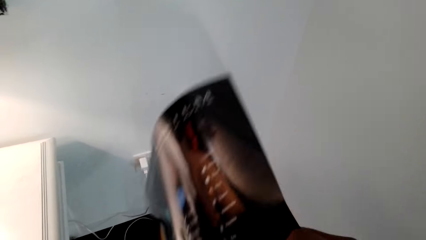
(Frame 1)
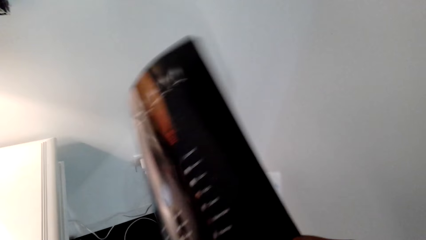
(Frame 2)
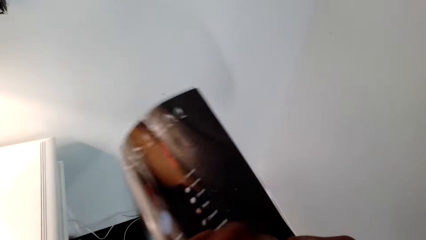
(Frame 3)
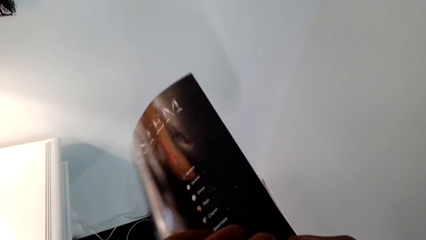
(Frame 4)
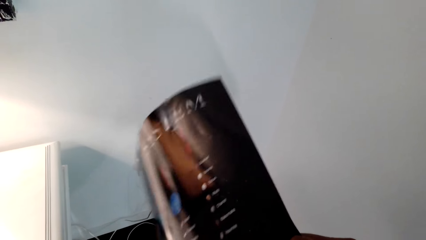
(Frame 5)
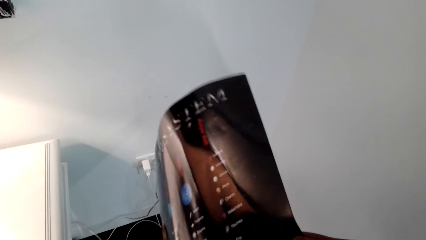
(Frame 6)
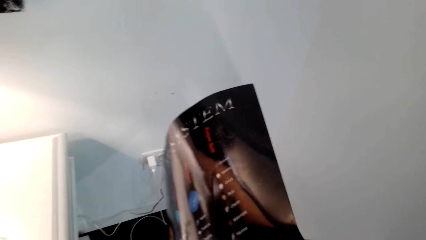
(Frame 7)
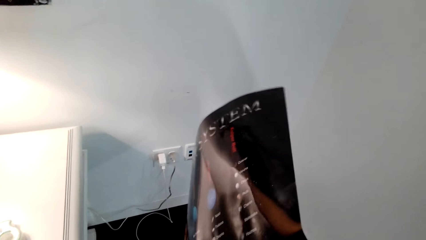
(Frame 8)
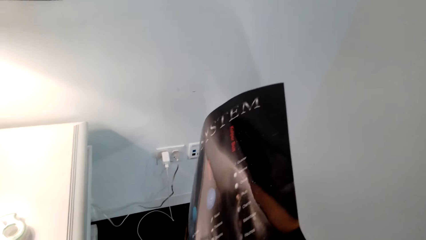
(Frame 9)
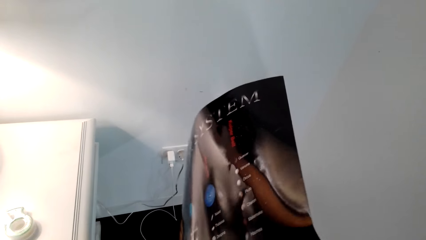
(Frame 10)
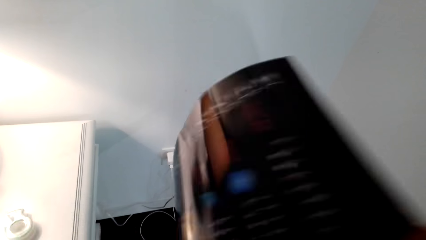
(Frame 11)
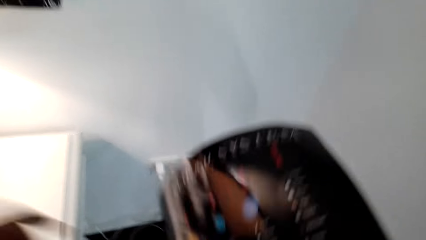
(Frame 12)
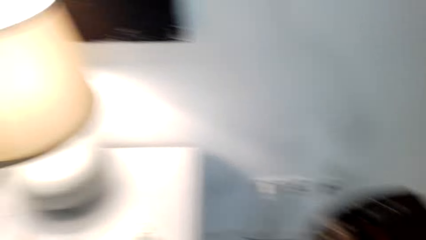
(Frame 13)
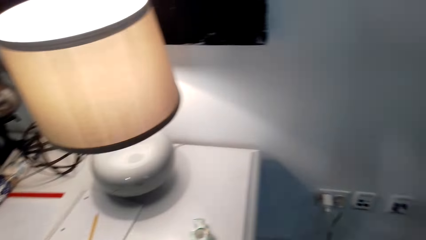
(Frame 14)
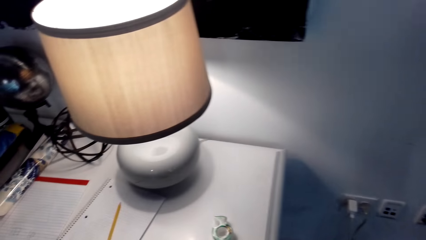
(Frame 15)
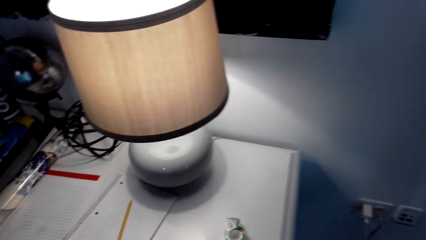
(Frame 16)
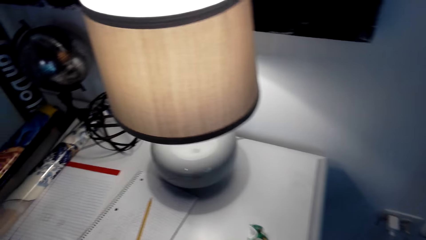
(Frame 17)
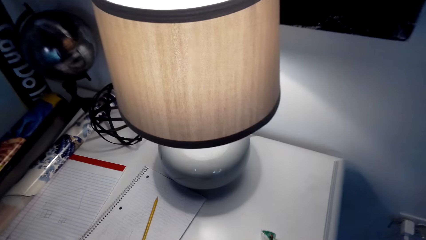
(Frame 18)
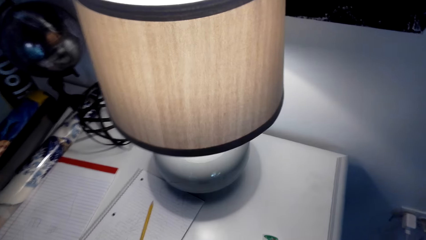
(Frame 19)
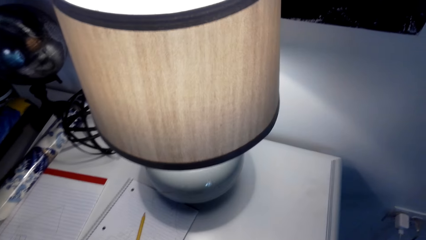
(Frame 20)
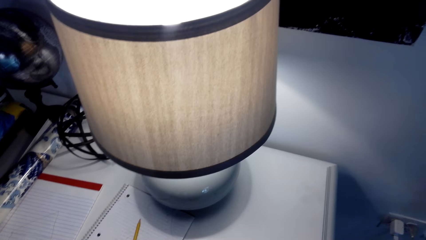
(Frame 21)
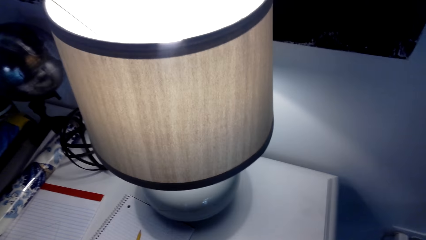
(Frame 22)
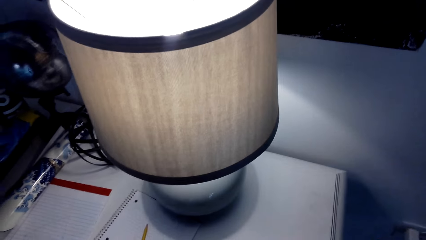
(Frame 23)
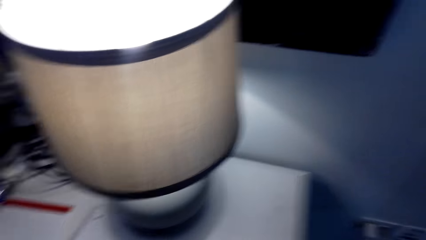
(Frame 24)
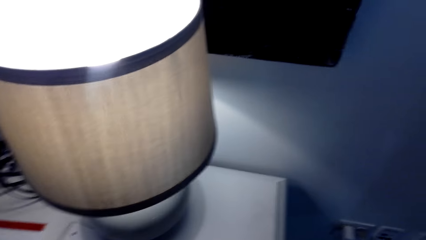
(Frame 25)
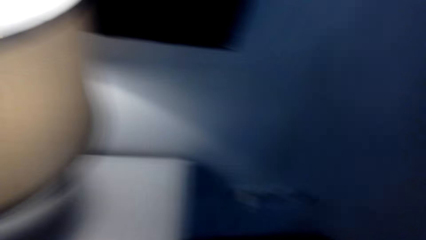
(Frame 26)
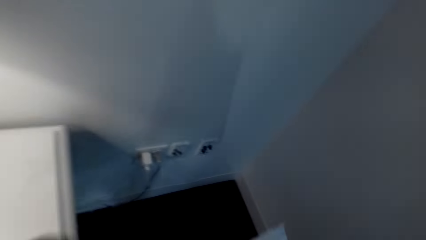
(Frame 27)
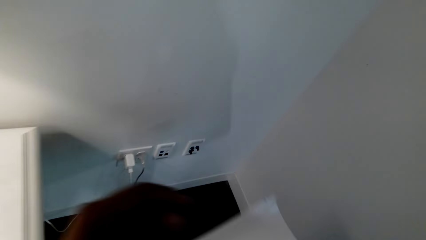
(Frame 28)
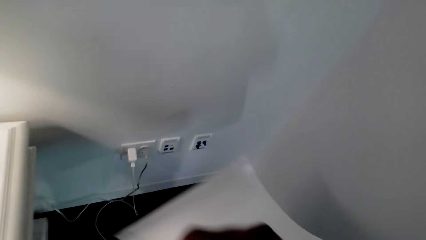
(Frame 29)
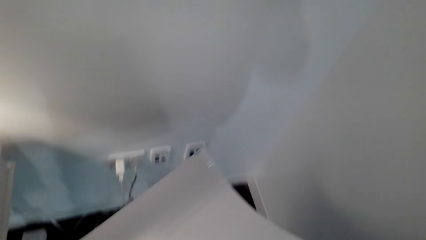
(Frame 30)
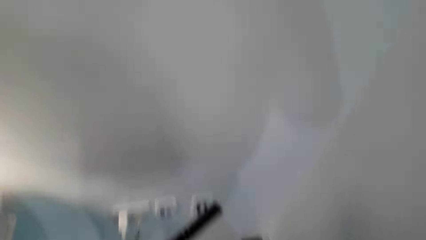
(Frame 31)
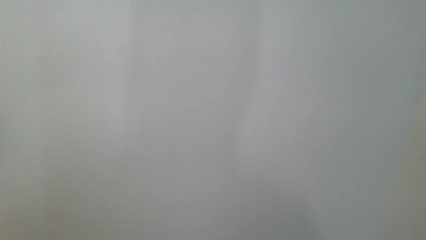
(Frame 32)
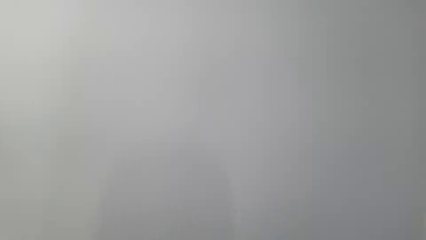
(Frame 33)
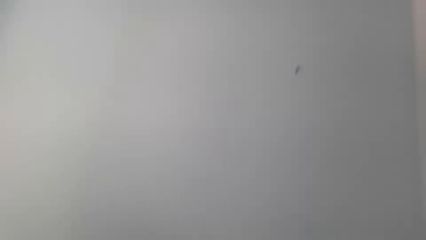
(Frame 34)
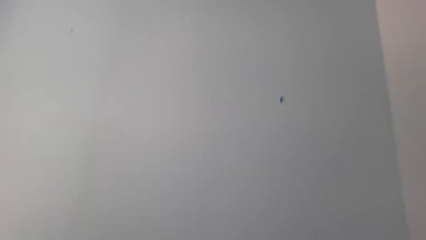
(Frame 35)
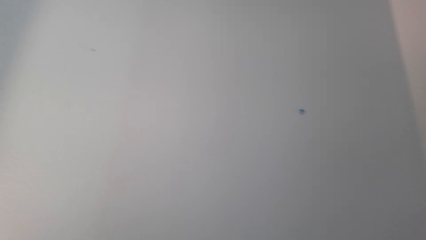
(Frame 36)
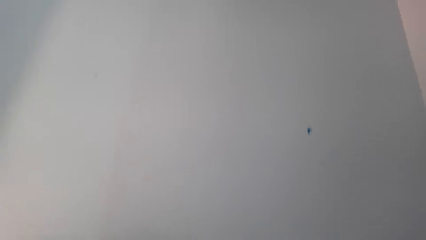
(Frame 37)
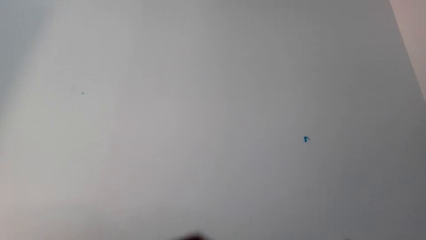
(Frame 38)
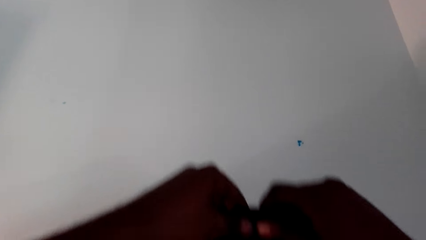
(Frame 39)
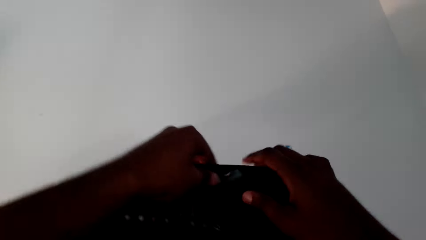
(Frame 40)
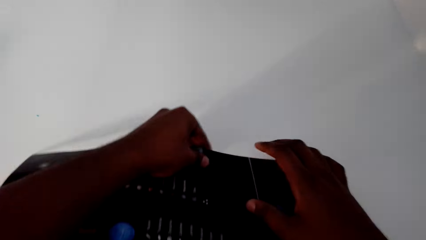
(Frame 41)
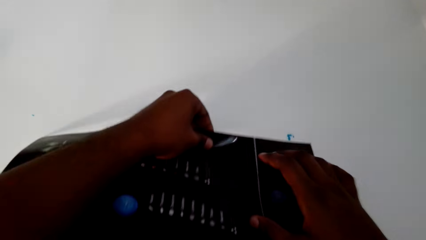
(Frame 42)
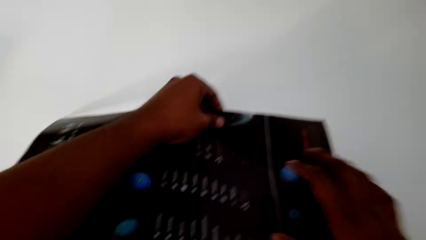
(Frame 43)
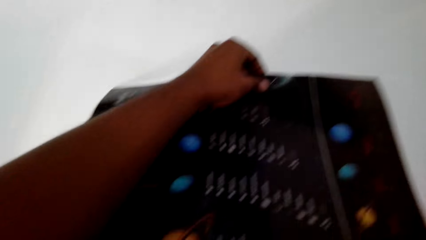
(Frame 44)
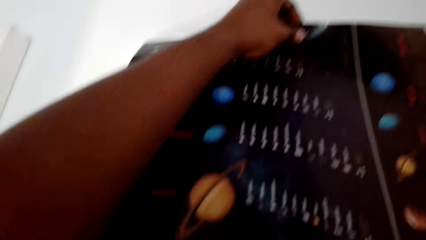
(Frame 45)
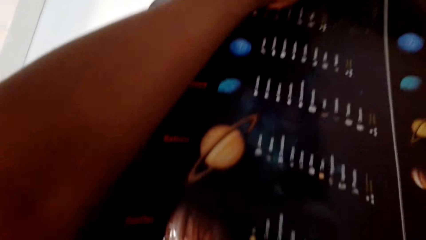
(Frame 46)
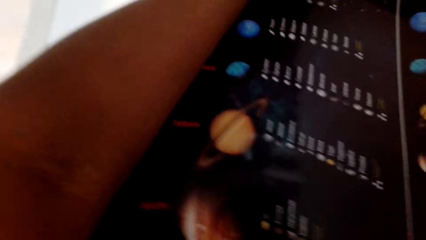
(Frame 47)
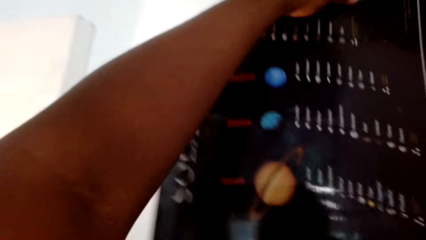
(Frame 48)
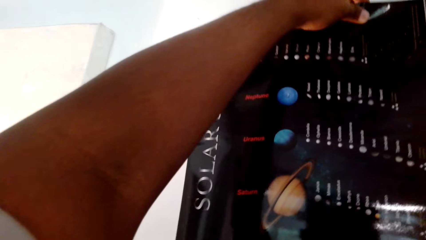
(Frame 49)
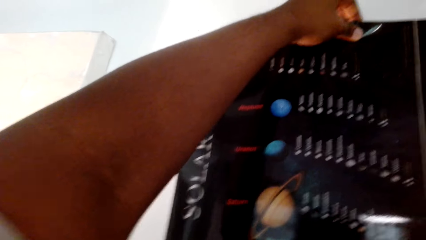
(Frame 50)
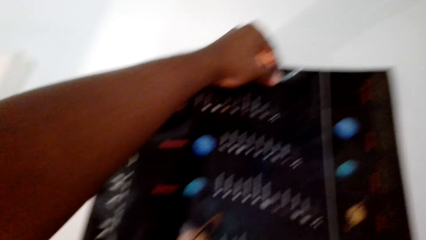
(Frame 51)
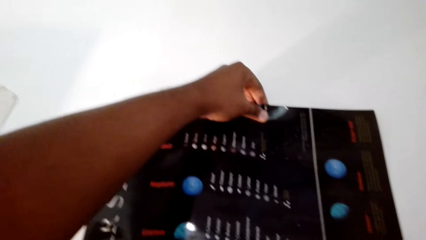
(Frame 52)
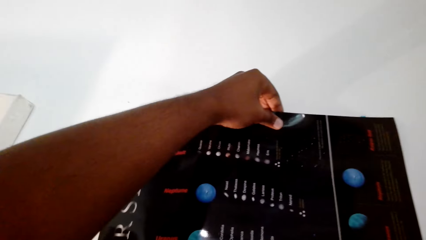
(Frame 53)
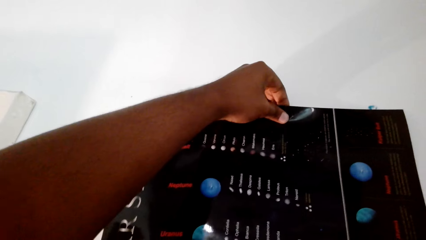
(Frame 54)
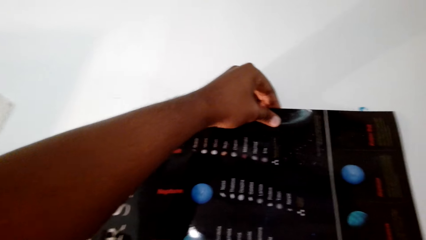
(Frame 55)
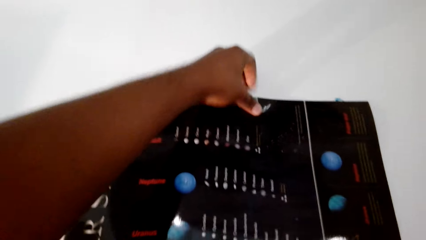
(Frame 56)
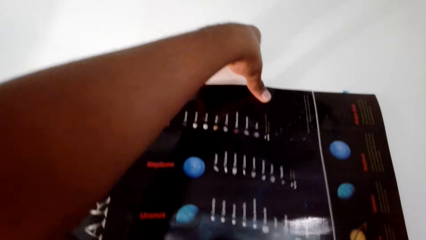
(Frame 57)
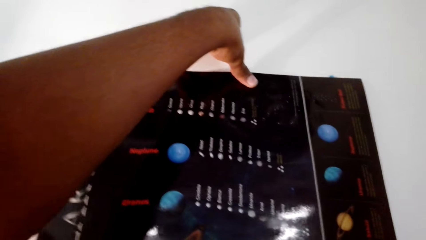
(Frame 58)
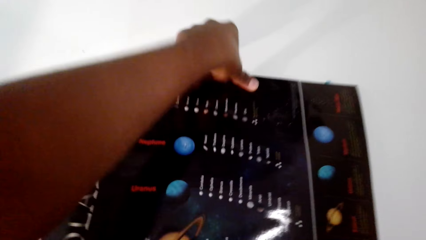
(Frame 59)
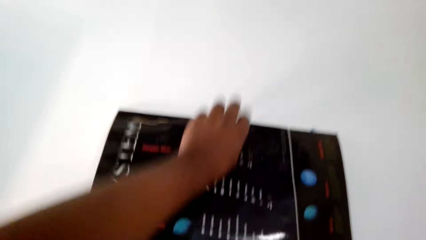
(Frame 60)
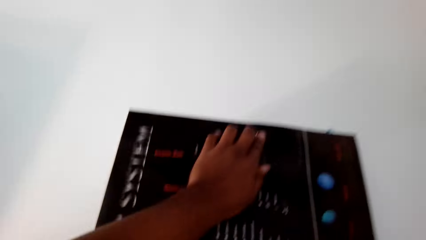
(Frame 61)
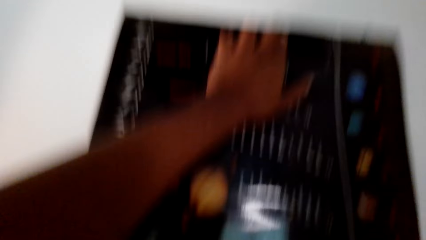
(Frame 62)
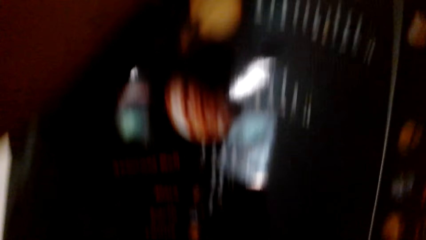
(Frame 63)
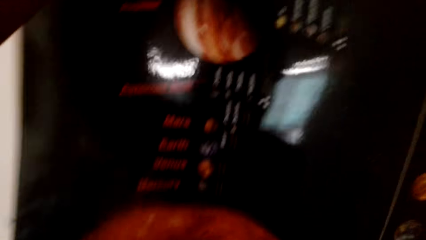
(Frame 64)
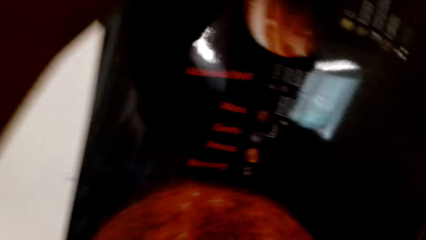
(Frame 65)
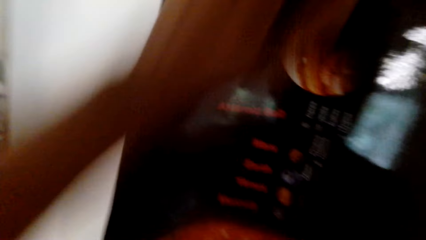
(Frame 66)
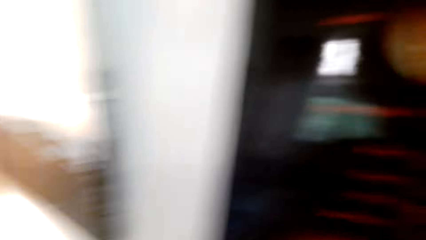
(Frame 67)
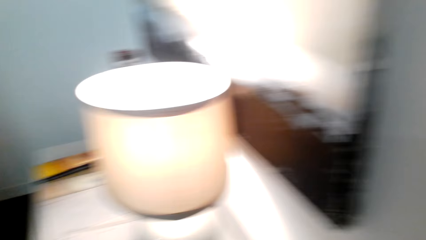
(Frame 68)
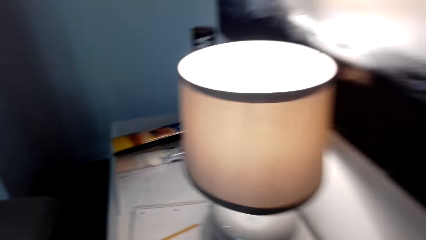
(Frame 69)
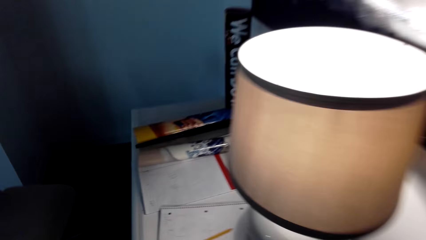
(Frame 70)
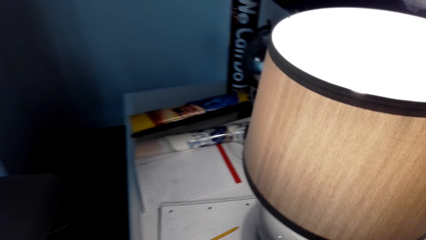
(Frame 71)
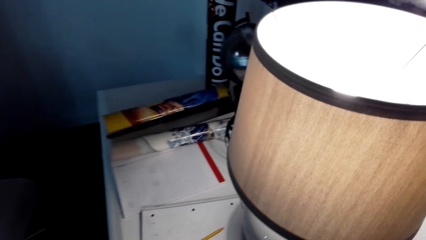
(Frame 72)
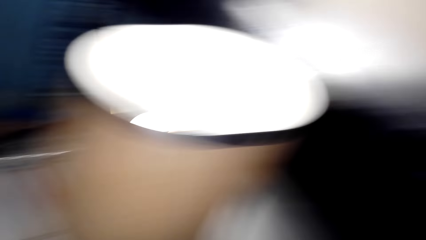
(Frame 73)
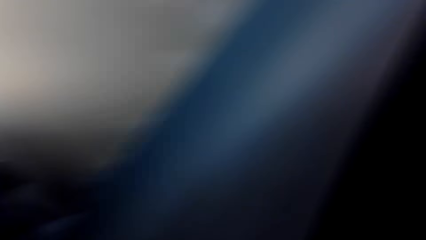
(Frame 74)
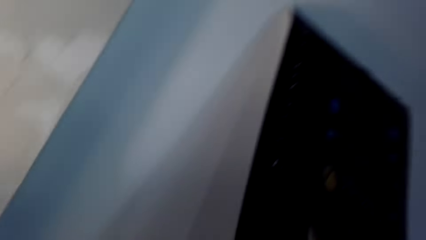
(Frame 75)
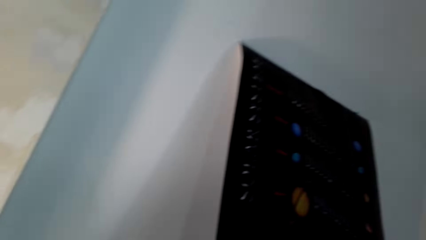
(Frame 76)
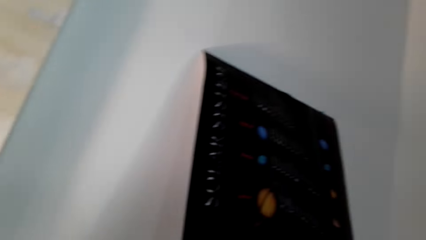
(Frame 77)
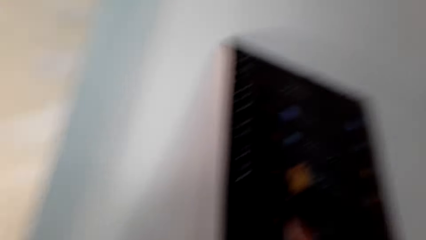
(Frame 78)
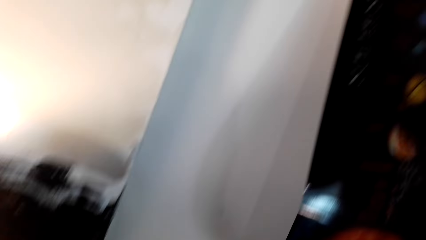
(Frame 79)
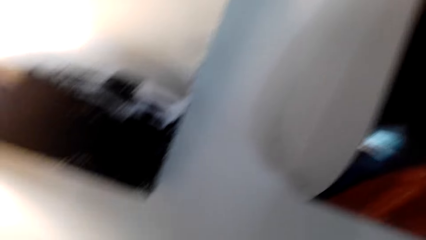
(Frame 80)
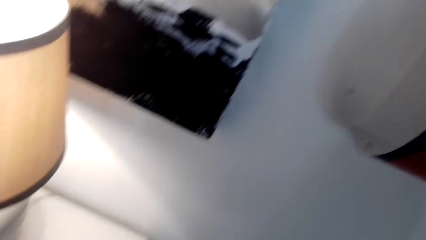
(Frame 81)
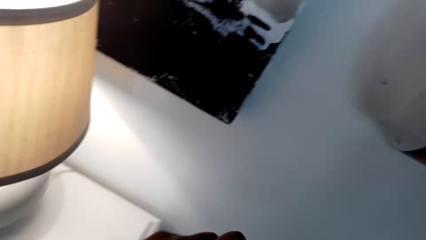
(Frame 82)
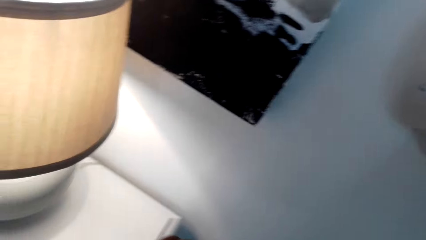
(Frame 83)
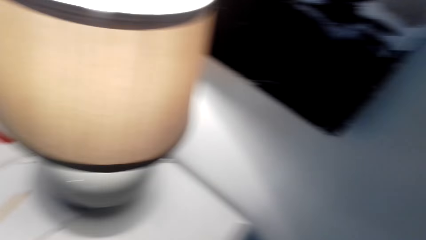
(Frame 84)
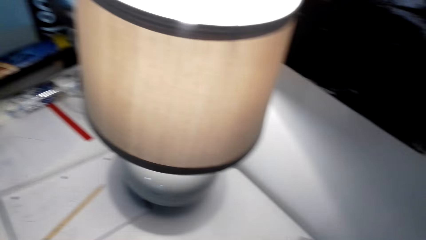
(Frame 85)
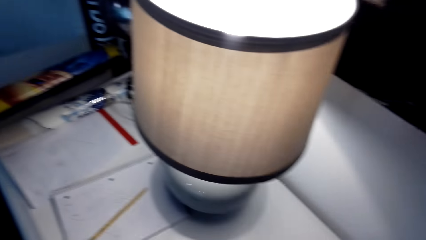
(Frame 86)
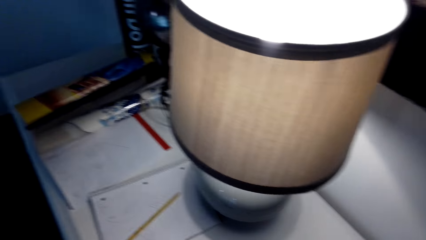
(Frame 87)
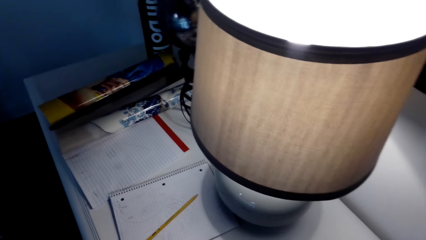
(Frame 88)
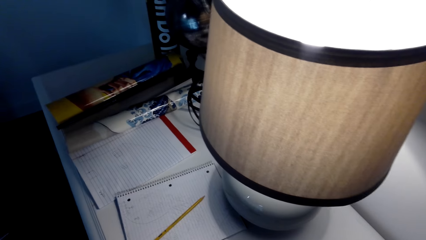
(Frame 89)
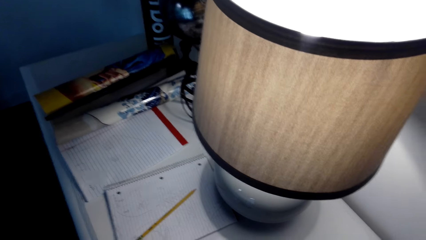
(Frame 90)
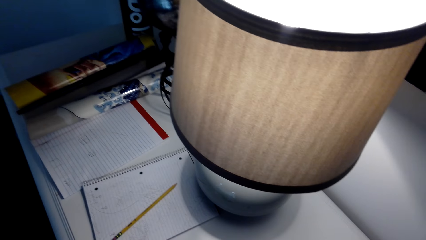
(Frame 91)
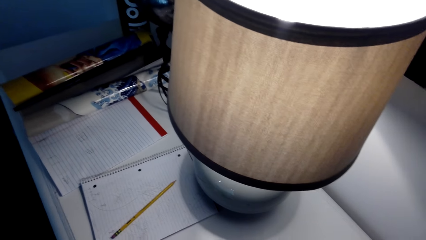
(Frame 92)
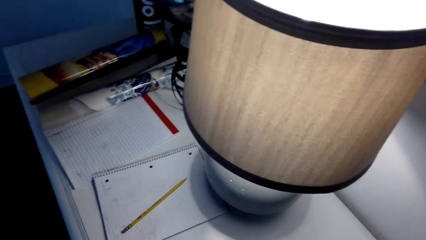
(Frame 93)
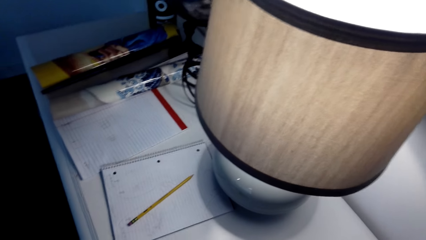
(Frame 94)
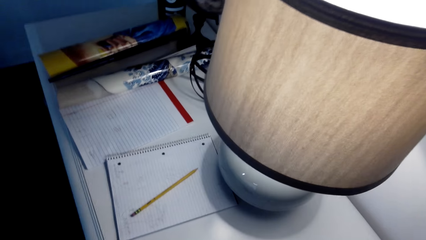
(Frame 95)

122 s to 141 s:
The camera wearer holds the art paint with both hands. They stick the art paint on the wall using mounting putty. They press the art paint. They do something.
